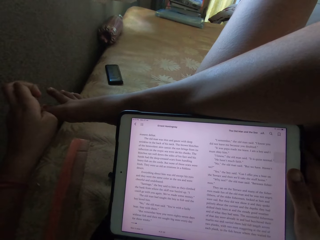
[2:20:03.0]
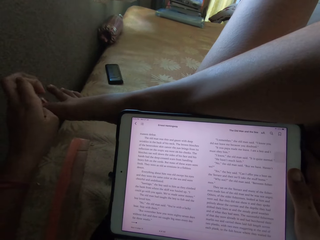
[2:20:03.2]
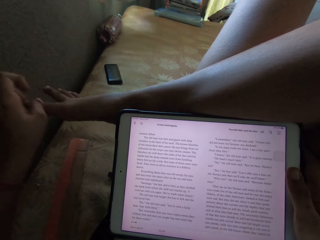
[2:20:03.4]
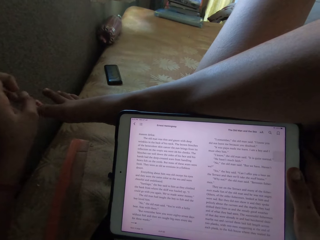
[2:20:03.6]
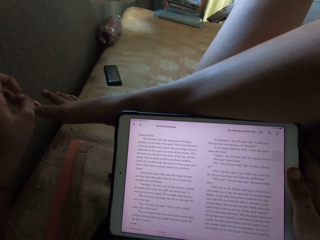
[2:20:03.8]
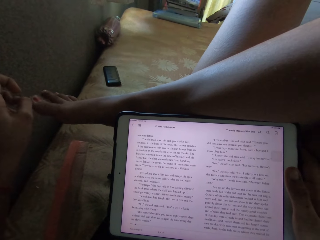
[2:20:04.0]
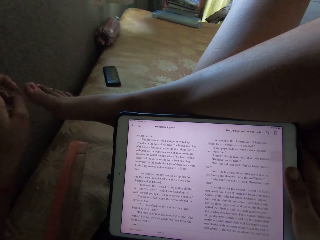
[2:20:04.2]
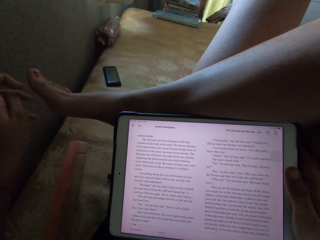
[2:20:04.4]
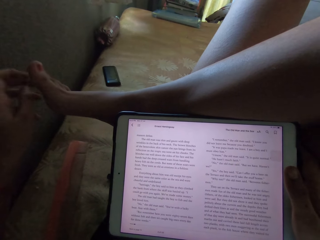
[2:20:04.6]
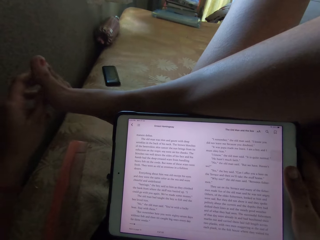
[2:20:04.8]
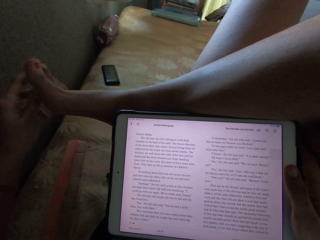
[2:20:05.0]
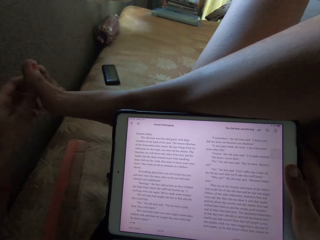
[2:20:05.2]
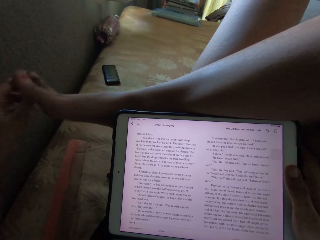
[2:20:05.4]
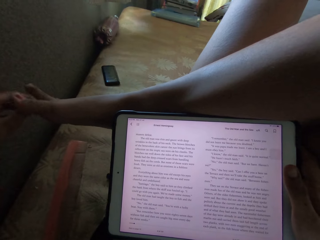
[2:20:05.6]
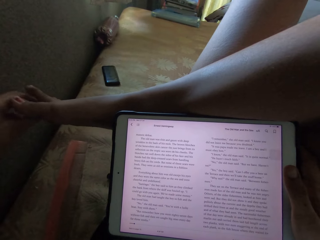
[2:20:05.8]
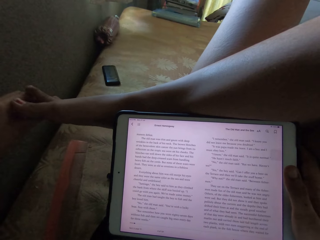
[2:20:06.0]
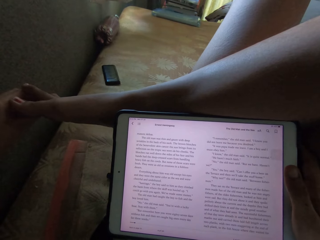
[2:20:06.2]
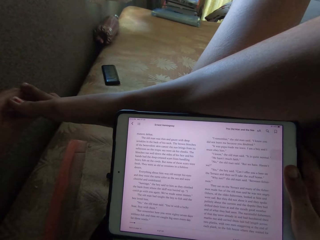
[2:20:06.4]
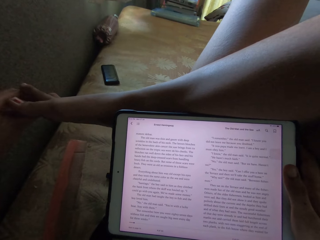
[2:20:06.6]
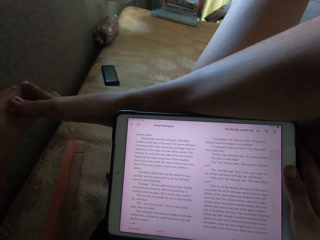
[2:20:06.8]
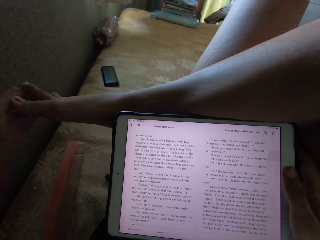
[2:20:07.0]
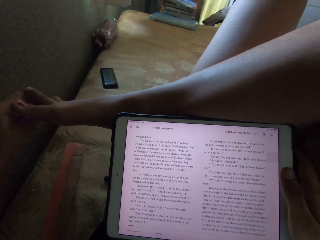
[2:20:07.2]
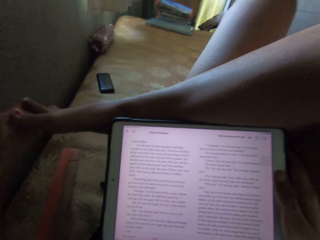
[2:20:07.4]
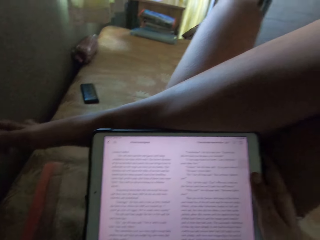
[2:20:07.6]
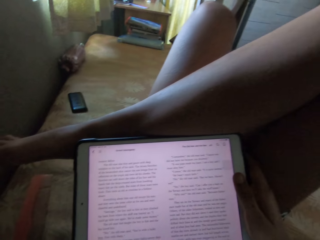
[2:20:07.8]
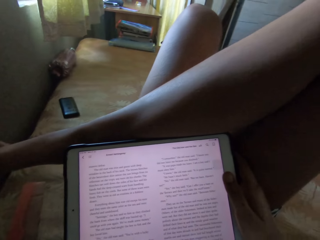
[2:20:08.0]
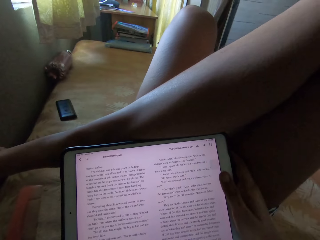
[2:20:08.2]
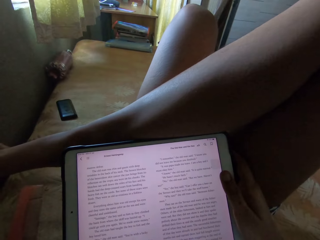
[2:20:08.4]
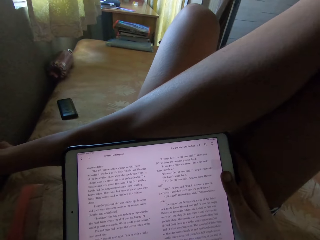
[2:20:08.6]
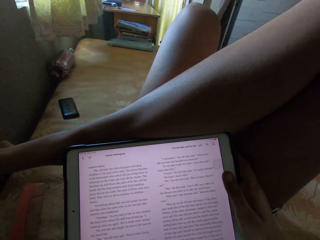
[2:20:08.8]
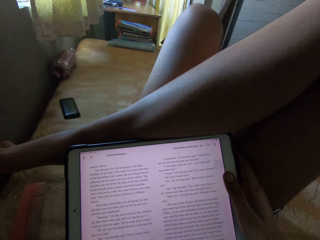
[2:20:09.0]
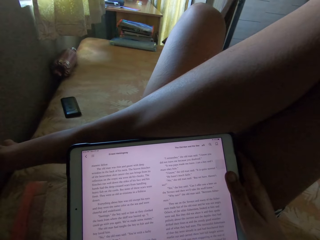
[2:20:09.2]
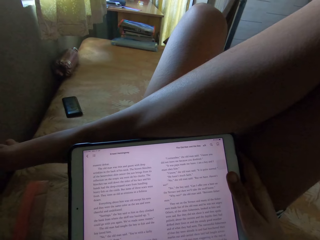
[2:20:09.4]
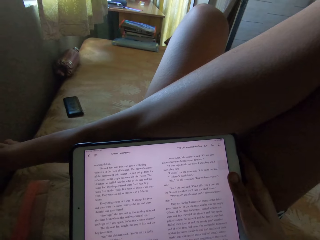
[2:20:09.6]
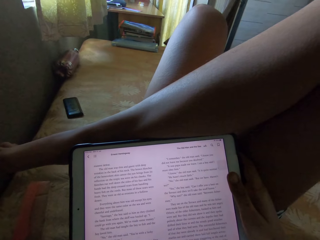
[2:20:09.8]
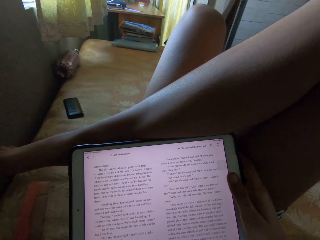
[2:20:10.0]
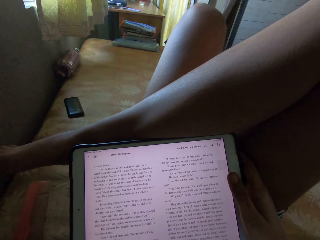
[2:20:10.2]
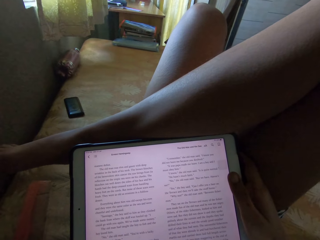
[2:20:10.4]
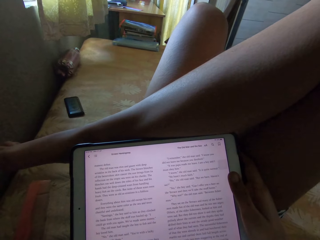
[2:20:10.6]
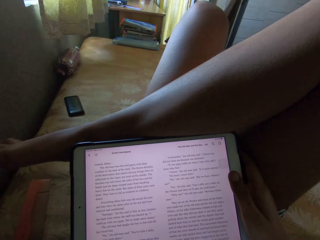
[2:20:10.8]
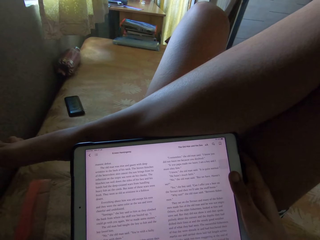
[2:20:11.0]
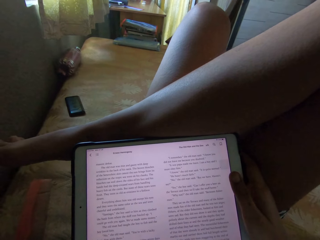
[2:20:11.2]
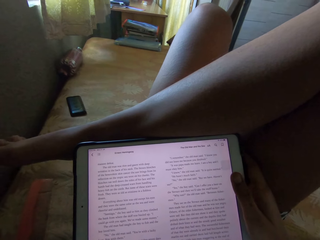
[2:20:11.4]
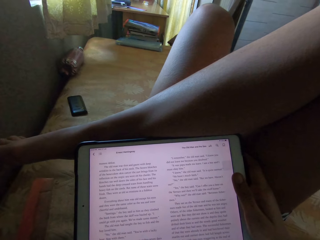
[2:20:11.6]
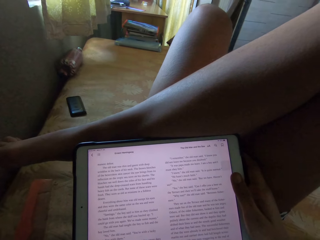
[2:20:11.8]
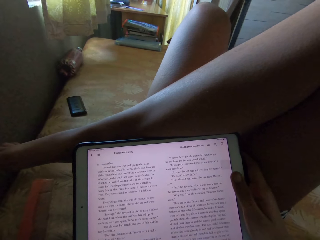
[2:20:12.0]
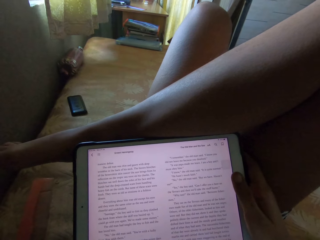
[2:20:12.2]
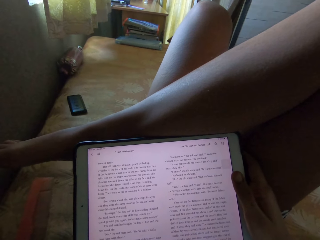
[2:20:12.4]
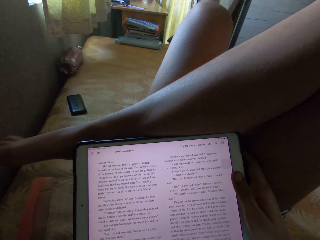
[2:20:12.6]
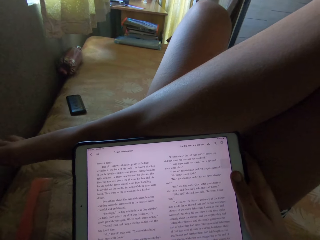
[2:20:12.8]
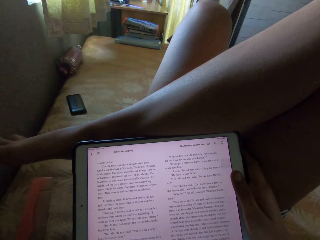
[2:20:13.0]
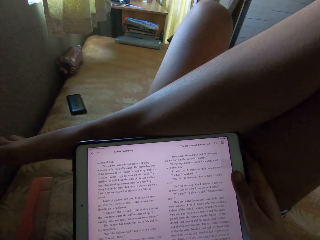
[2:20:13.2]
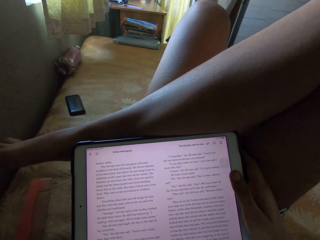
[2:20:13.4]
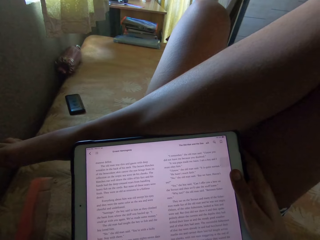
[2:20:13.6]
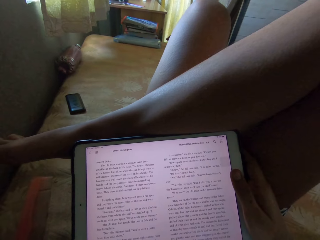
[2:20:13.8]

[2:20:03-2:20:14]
The camera wearer lifts the toe. They scratch the toe. They look at the tablet.

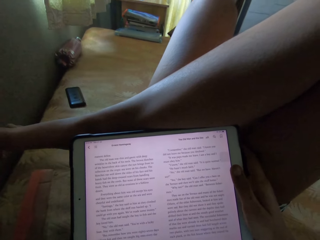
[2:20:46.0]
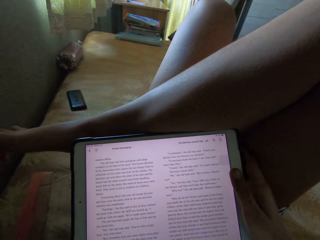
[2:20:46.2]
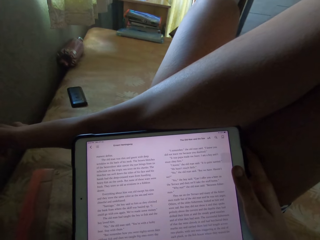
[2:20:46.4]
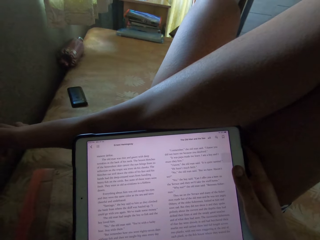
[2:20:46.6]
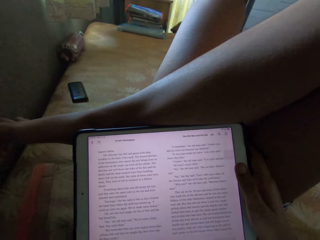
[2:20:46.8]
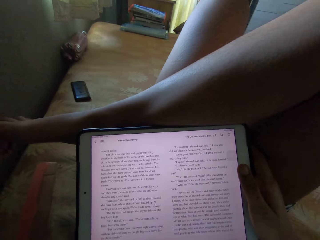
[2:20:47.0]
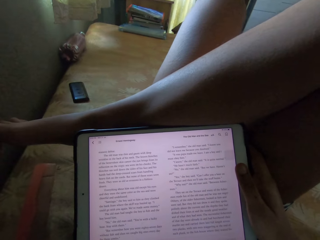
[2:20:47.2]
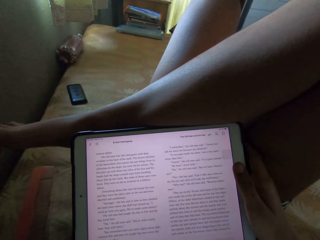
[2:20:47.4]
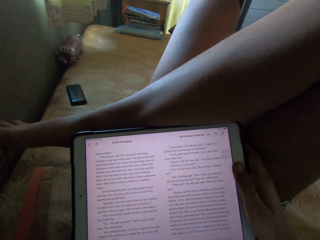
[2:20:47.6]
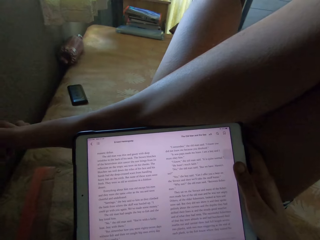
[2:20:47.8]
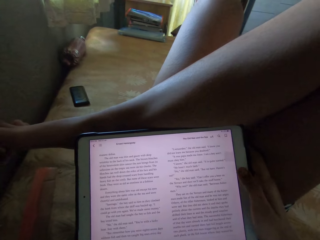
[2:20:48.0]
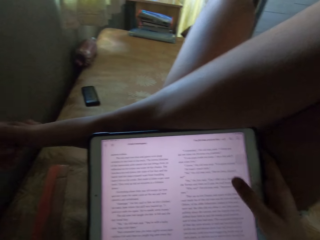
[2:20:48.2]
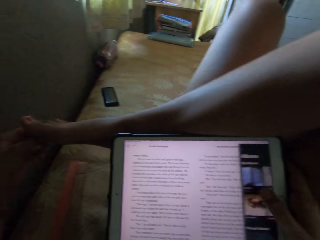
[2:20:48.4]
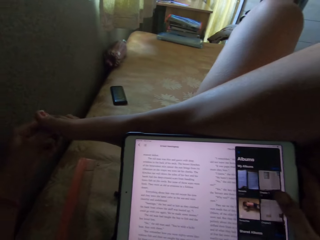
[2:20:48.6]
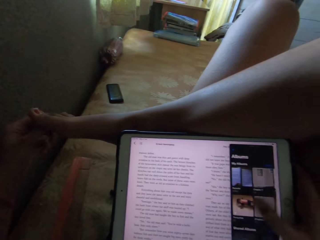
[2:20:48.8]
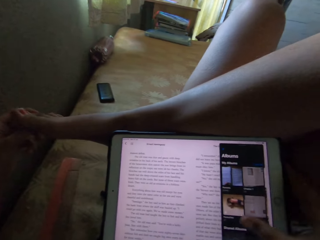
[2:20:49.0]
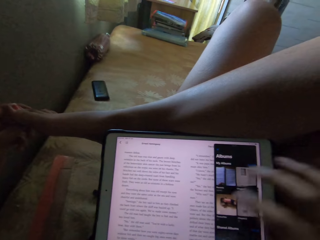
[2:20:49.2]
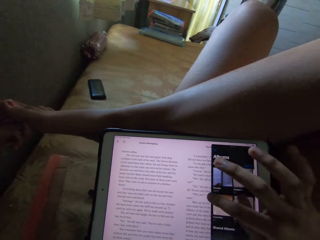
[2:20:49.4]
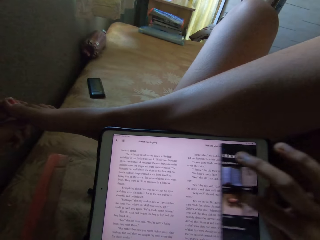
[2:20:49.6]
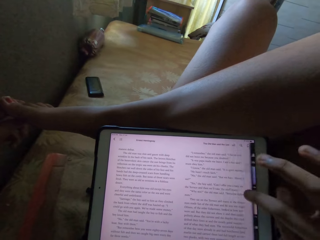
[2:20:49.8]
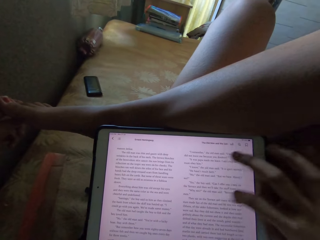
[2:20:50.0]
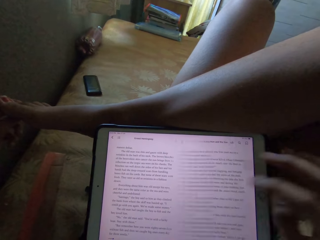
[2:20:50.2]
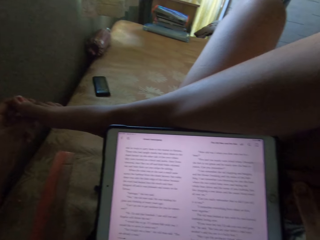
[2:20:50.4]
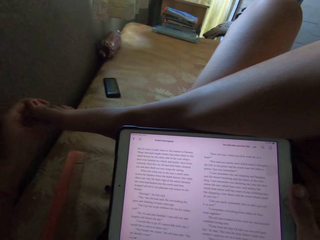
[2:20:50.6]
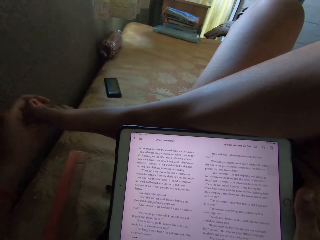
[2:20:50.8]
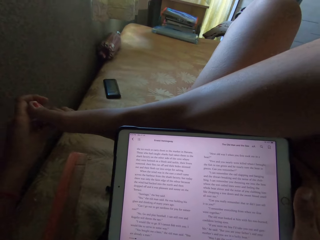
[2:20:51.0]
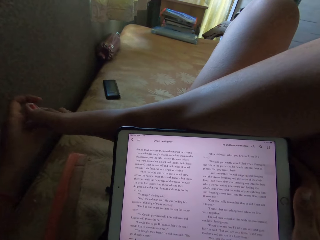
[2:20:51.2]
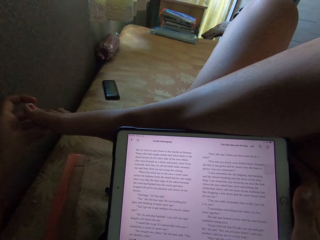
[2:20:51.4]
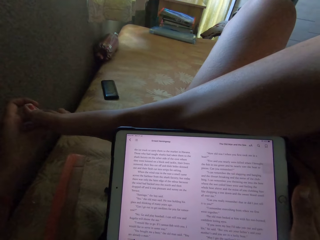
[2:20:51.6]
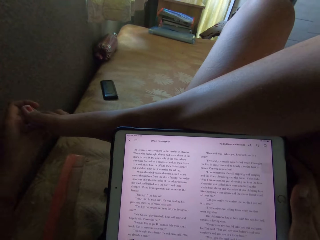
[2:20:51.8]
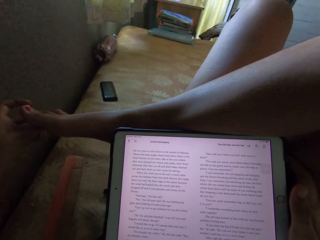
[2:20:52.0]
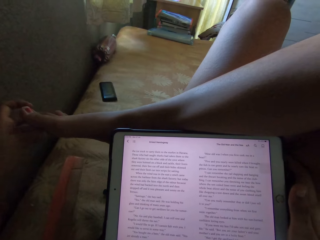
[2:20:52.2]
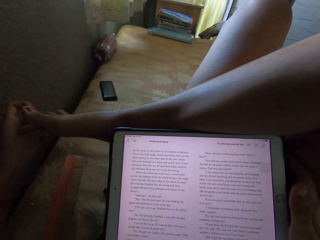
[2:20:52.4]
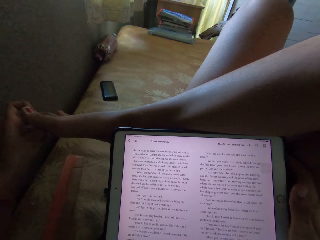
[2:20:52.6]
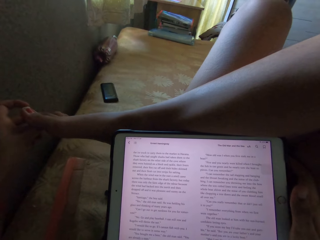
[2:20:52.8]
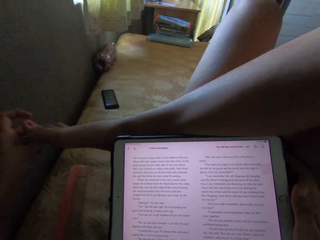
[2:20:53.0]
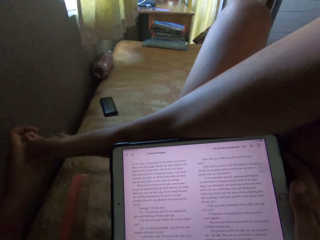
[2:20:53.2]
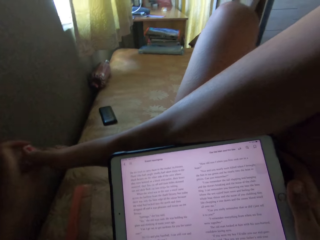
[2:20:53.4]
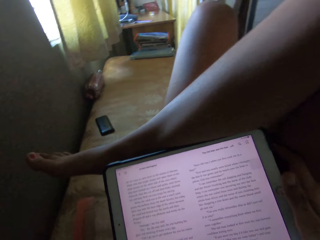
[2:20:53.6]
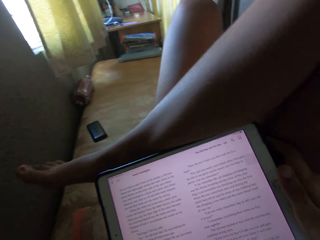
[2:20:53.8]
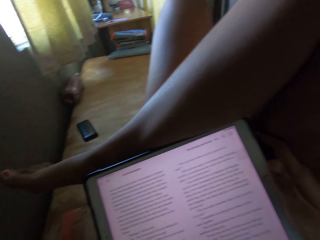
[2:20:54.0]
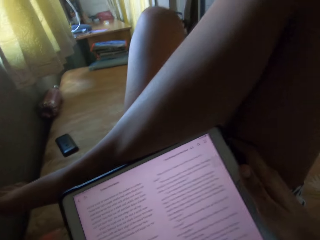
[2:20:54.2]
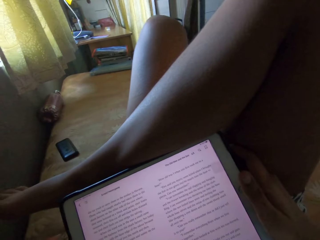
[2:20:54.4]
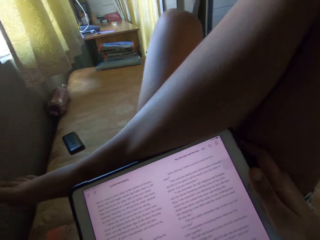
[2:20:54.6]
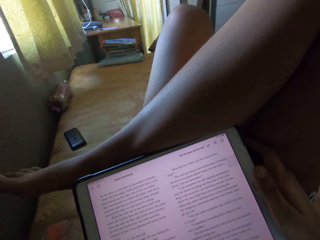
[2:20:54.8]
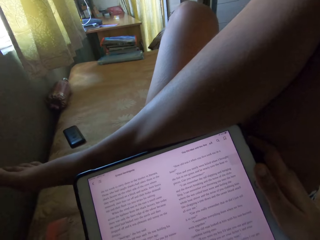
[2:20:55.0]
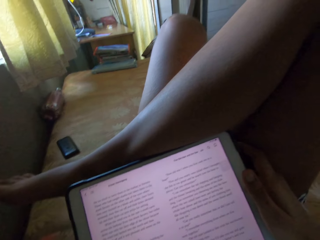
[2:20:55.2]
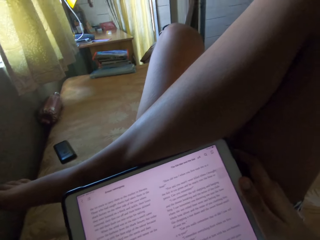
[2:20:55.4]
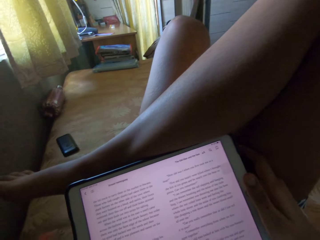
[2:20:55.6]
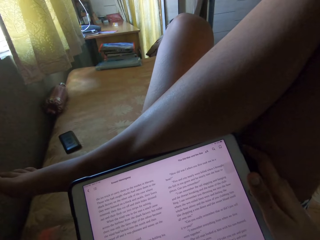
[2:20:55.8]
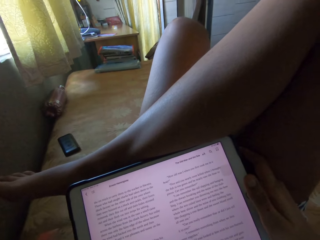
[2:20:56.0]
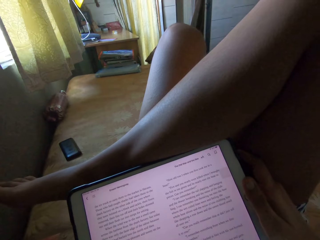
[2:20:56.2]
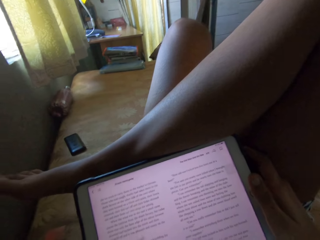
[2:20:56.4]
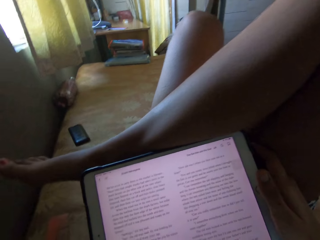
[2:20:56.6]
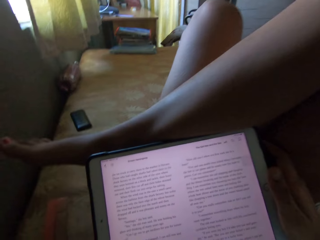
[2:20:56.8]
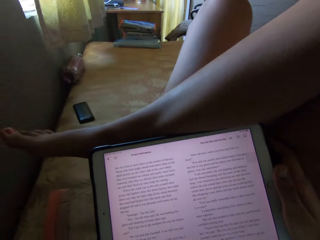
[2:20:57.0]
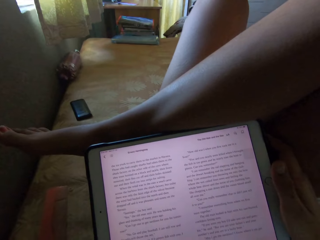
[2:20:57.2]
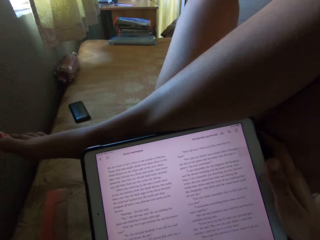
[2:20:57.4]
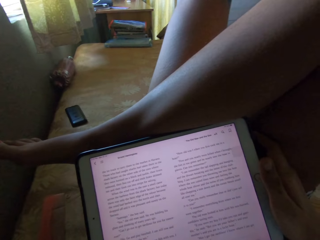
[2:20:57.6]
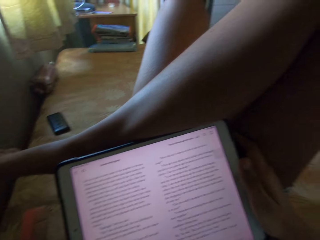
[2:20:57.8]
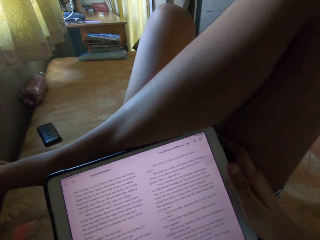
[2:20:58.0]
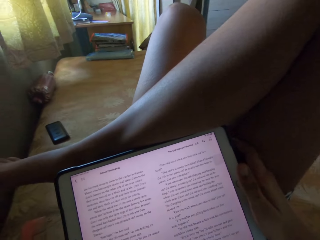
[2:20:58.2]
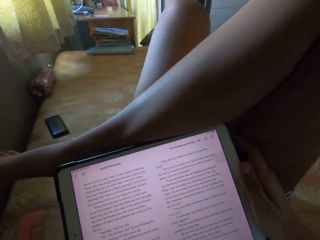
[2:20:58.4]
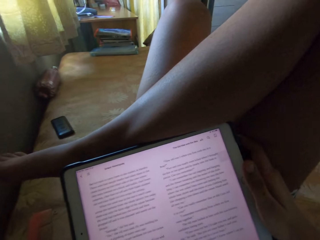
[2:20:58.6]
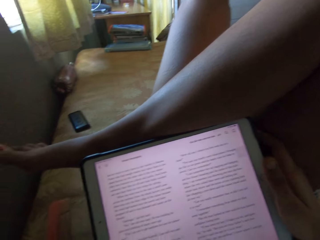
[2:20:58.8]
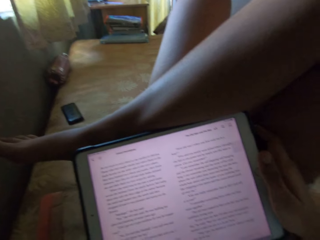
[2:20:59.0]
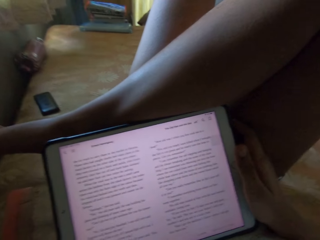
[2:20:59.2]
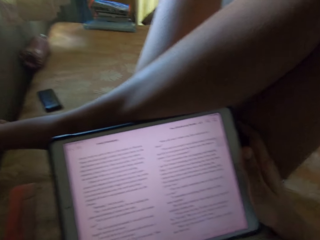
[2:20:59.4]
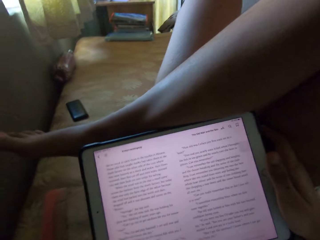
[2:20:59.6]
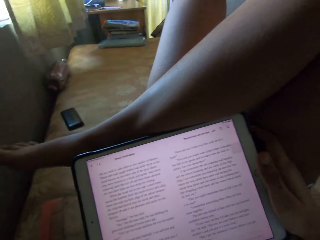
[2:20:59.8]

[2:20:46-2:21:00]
The camera wearer swipes the tablet. They read the article. They scratch the toe. They look at the tablet.
